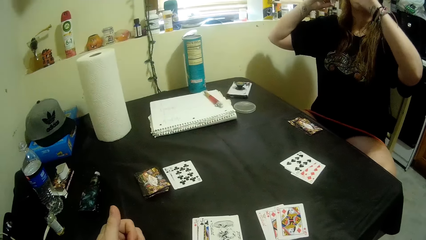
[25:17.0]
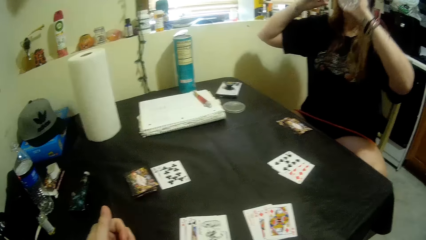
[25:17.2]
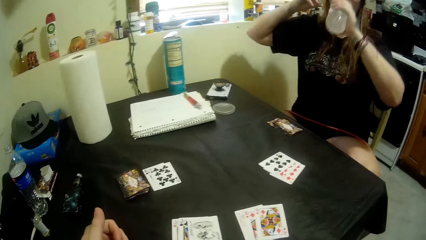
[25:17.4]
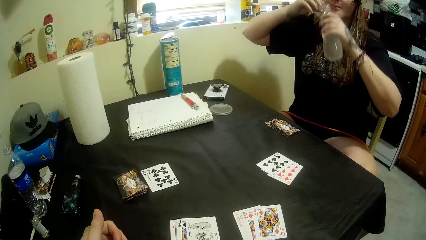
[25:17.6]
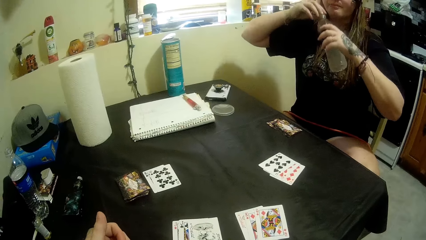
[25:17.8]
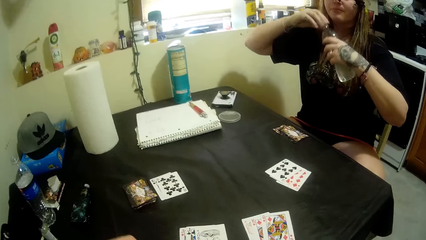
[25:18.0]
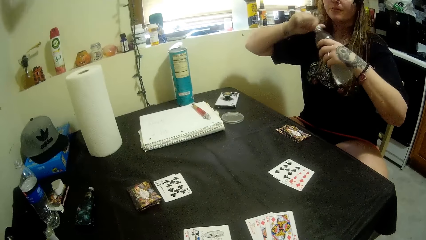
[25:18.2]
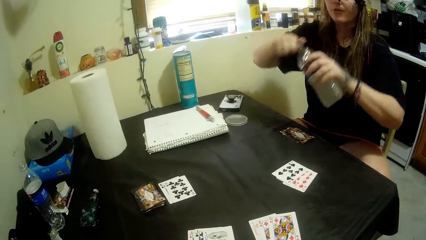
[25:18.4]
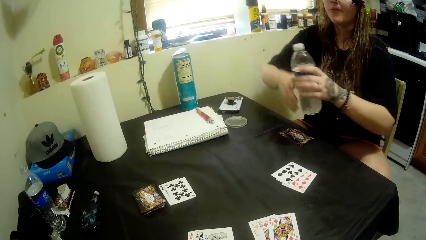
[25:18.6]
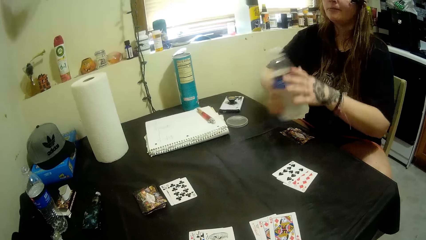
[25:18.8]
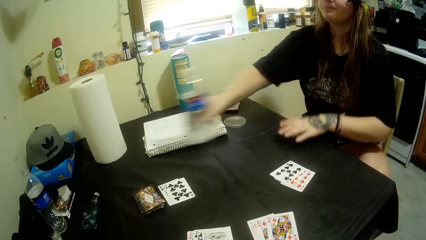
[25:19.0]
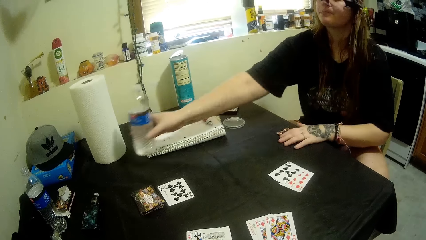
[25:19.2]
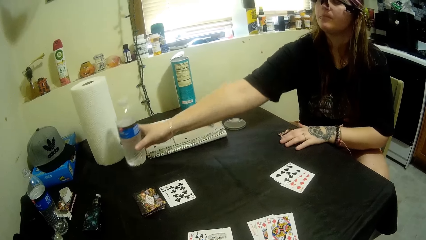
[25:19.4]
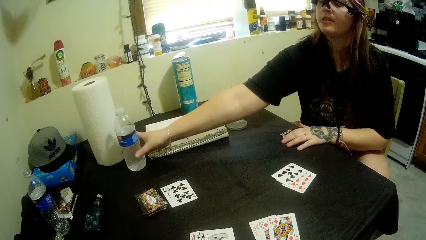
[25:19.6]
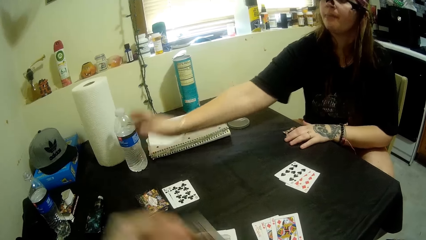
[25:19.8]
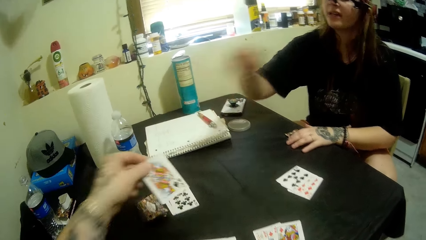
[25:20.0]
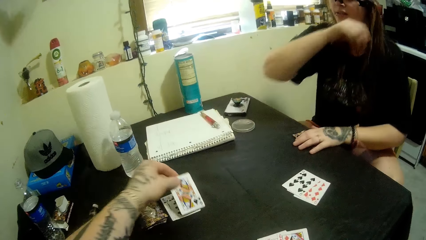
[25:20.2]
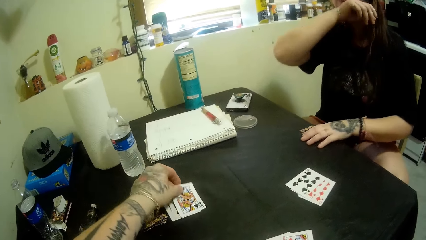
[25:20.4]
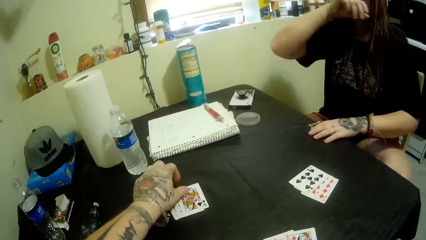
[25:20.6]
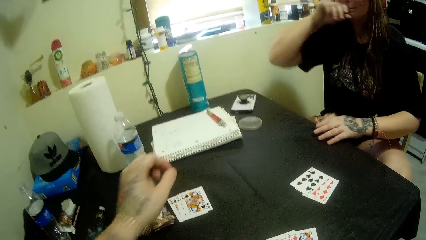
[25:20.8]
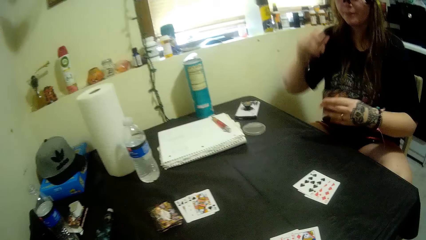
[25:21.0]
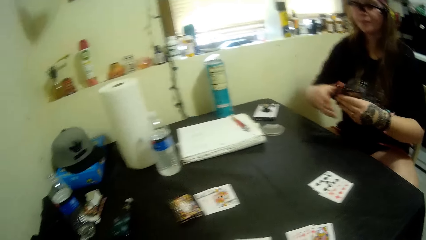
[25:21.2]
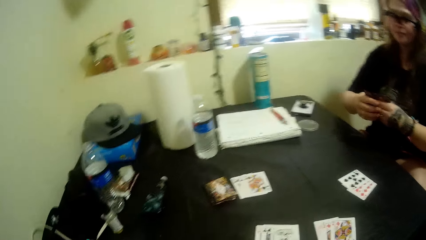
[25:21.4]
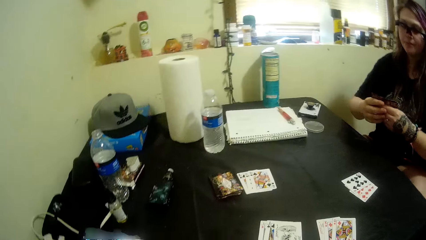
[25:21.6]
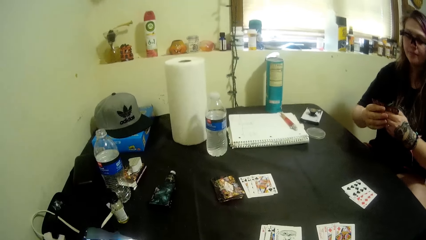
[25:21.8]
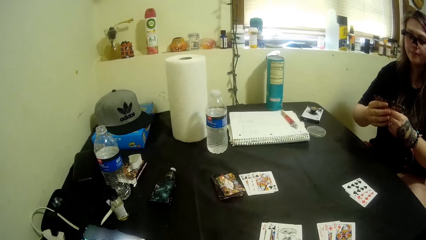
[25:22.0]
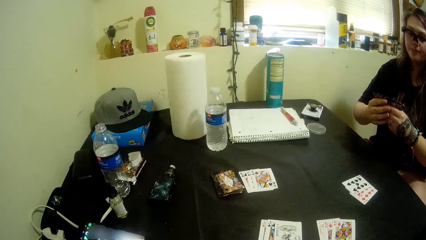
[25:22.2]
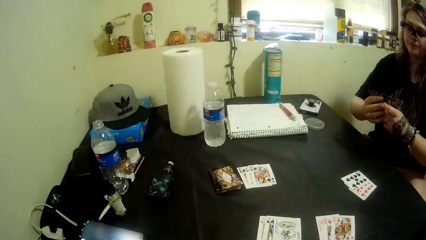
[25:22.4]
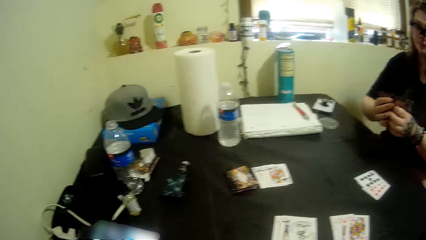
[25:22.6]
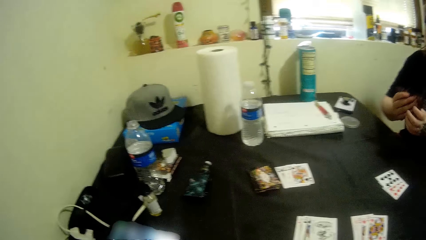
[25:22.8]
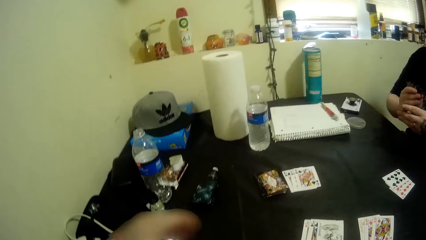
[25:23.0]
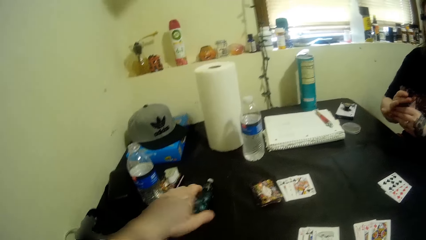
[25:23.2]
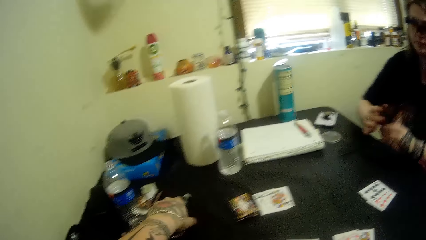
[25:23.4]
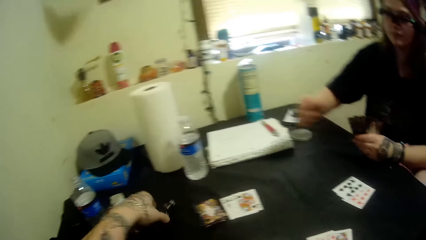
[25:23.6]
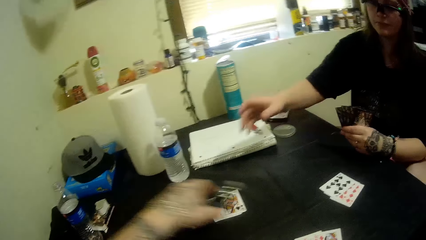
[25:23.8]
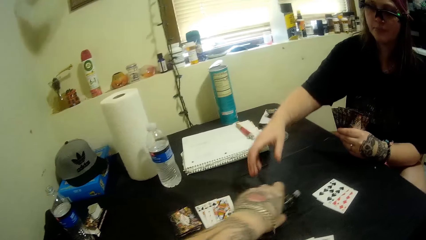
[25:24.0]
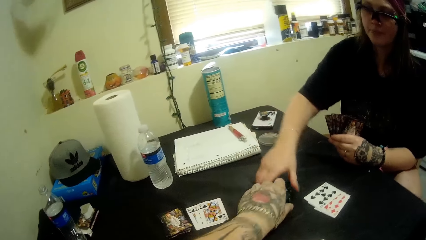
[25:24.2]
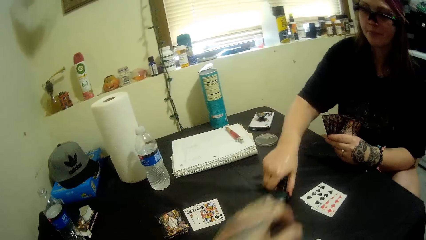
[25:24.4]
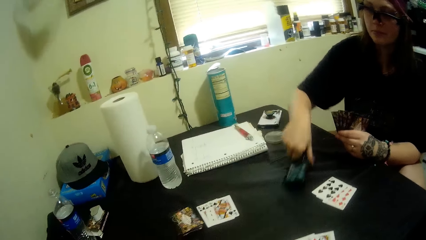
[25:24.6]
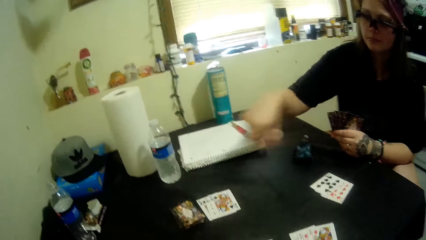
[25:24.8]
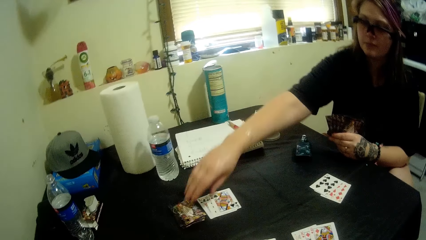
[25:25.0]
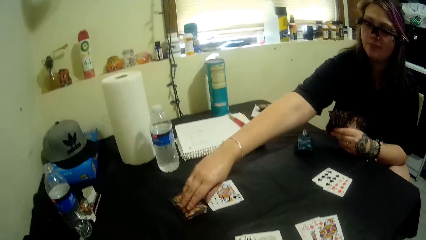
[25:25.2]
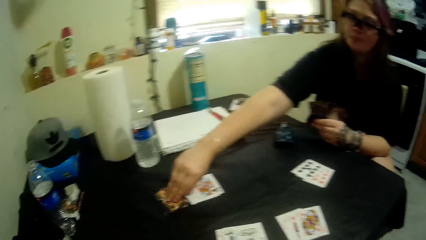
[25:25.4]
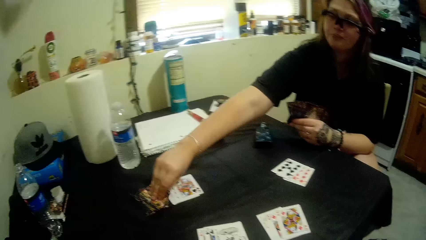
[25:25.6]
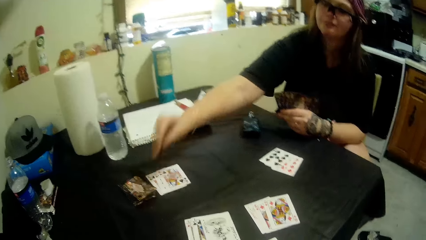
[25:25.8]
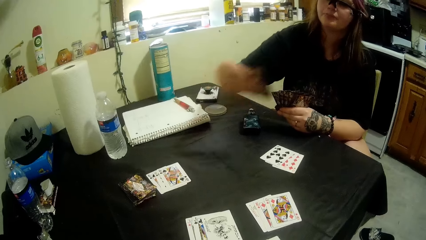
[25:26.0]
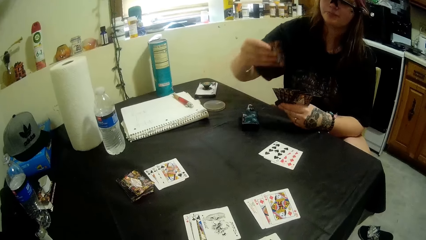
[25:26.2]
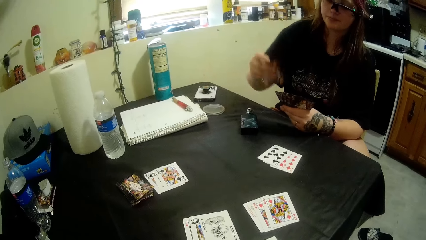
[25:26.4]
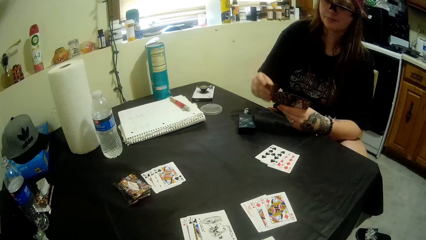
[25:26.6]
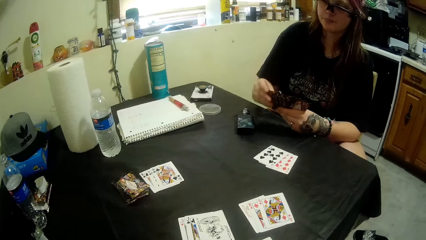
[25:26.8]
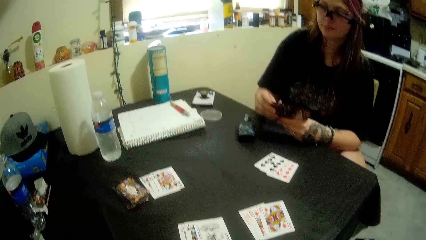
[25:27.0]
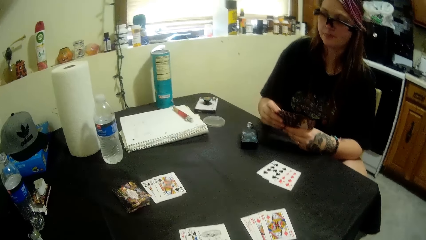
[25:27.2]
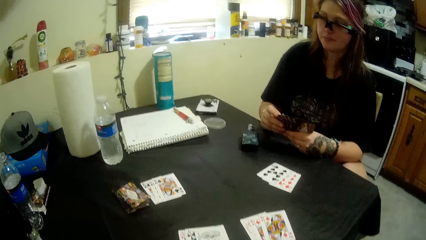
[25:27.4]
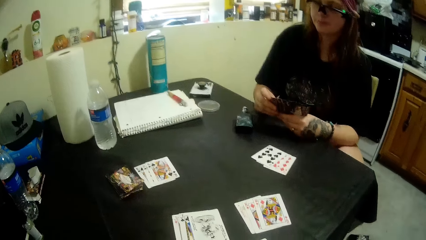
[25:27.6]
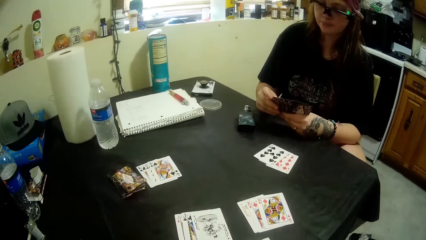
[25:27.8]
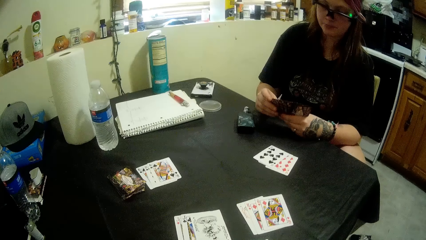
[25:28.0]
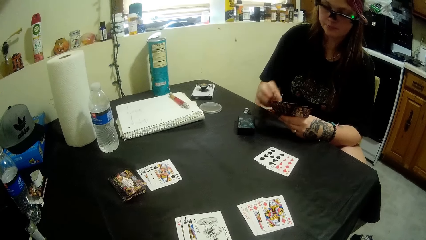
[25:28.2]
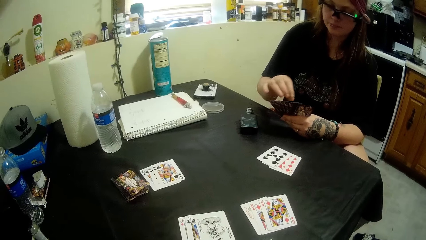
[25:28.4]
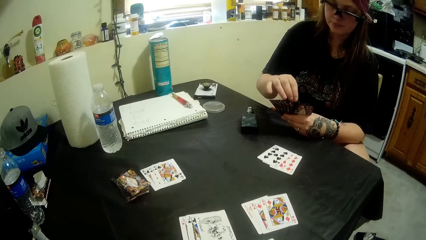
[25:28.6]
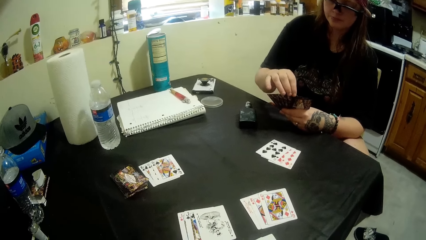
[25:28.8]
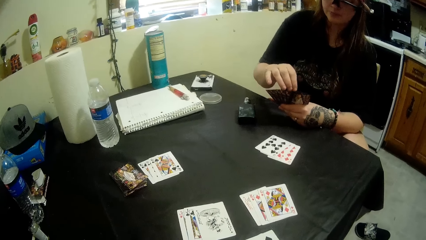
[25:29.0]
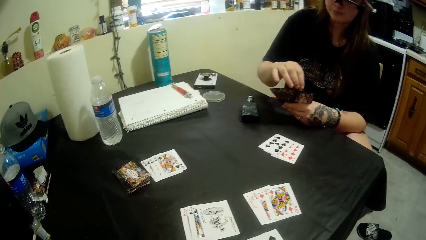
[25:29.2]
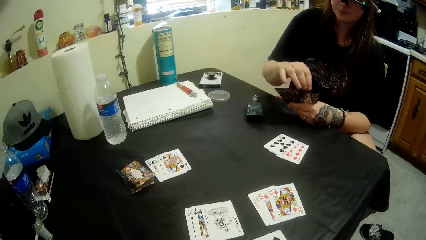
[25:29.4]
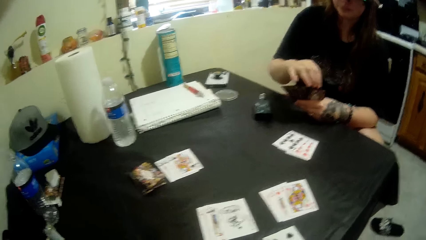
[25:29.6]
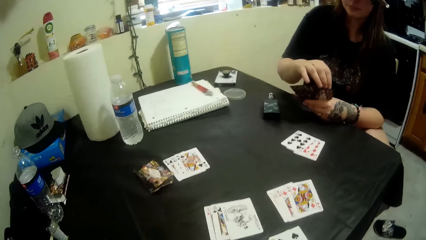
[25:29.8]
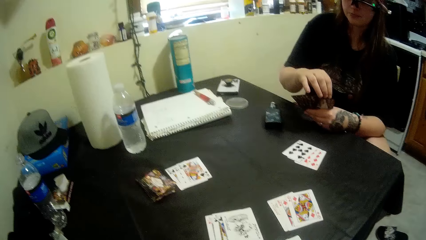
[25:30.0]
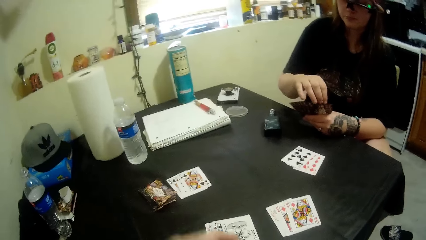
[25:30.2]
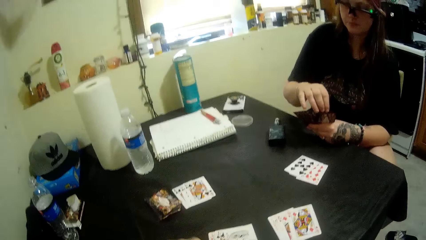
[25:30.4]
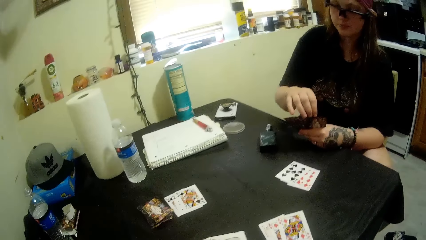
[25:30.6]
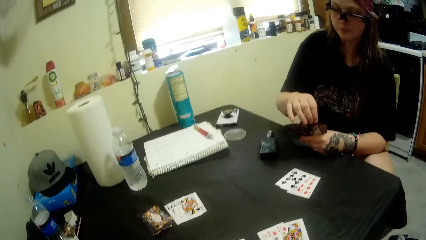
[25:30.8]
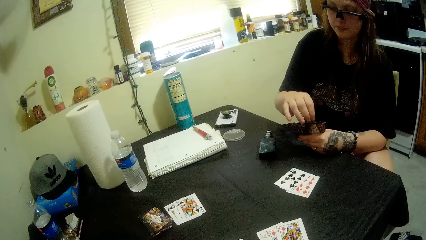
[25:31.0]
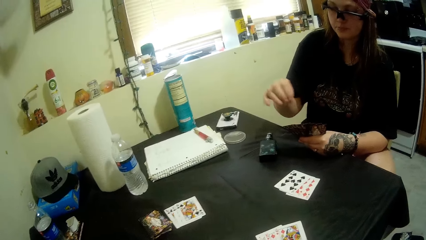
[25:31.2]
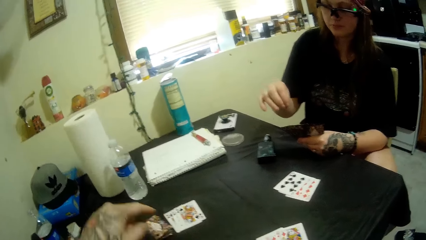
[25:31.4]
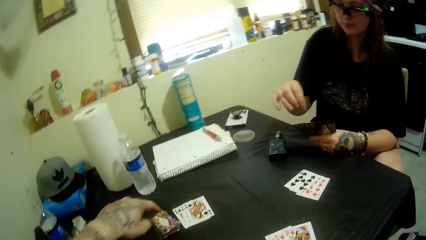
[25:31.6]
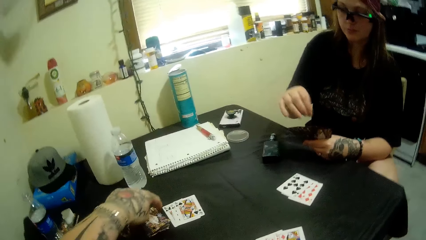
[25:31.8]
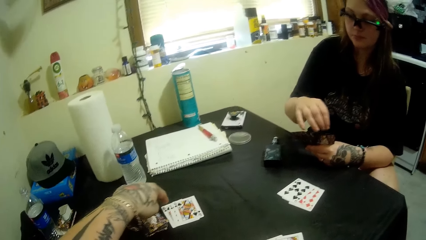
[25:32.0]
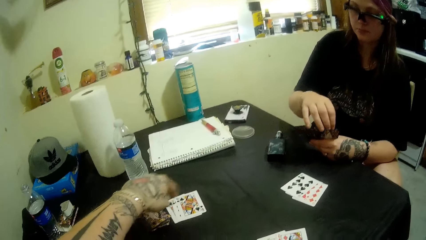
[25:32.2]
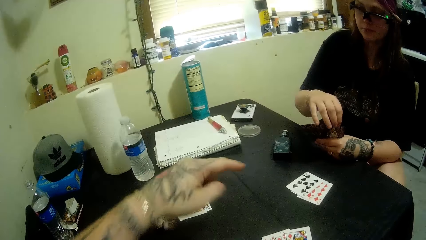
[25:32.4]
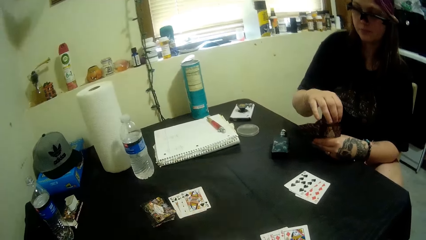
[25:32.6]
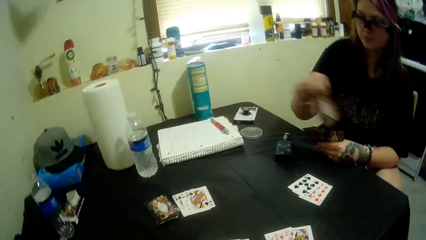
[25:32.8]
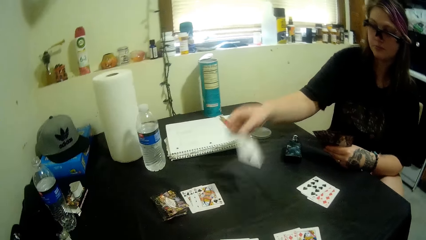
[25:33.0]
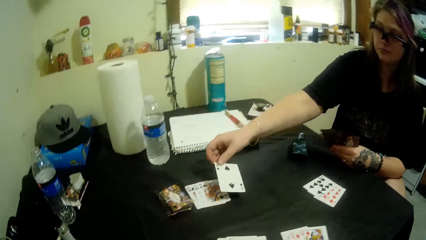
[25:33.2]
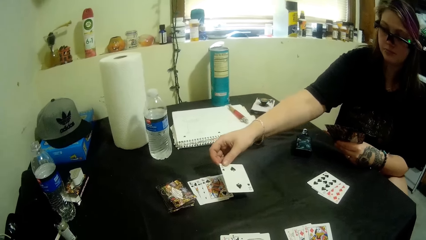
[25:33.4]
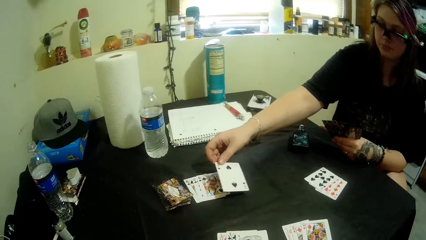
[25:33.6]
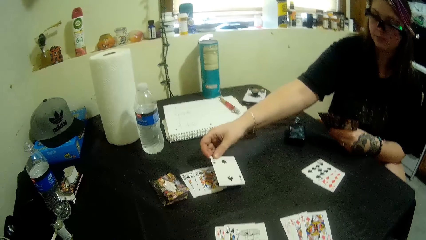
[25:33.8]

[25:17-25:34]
The camera wearer puts a bottle of water on the table. A man plays a card. The camera wearer plays a card. The man gives a flask to the camera wearer. The camera wearer picks up a shisha bottle from the table and passes the shisha bottle to the man. They pick a card. The man picks a card from the stacked cards on the table. The man stretches his hand. The camera wearer drops a card.
